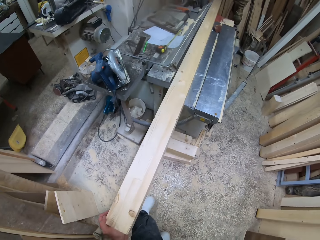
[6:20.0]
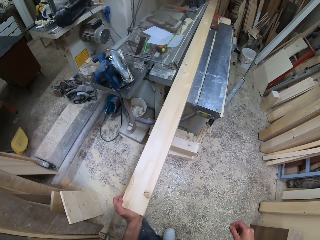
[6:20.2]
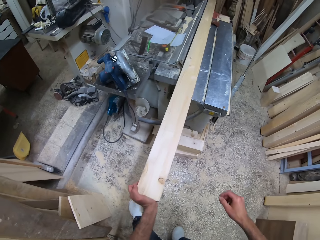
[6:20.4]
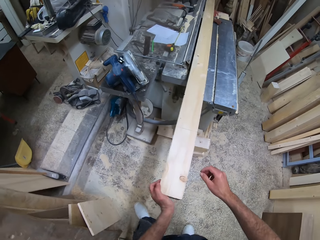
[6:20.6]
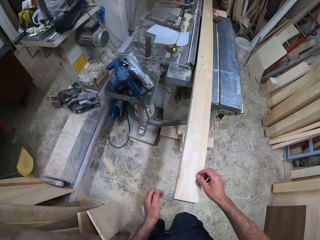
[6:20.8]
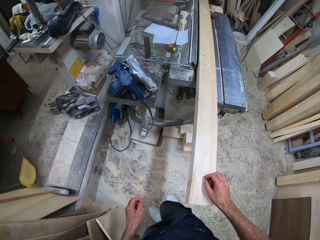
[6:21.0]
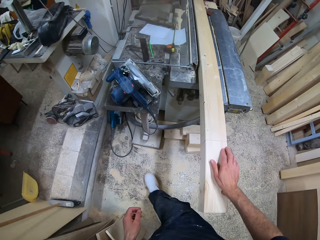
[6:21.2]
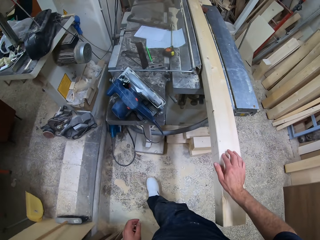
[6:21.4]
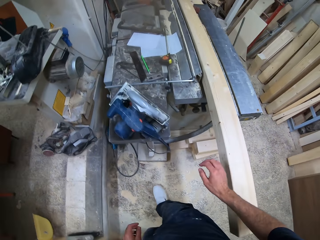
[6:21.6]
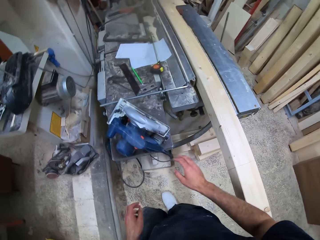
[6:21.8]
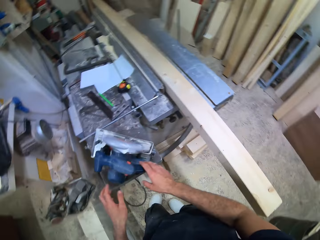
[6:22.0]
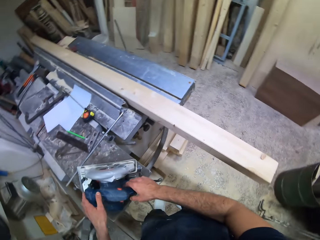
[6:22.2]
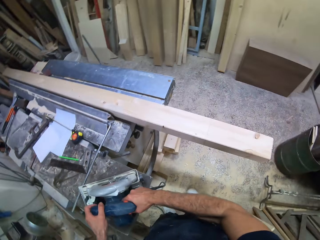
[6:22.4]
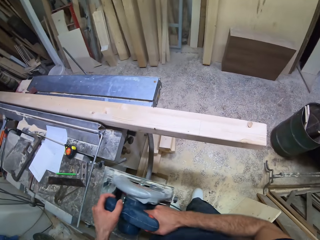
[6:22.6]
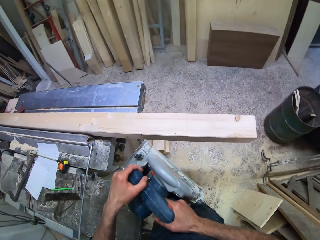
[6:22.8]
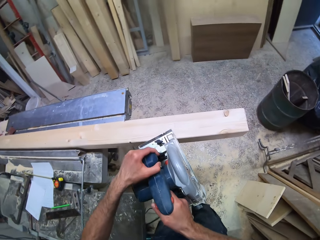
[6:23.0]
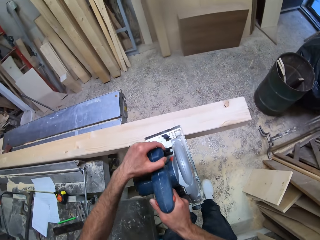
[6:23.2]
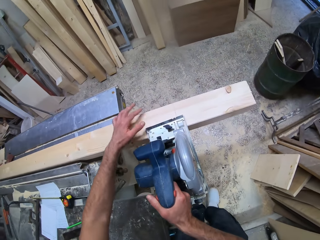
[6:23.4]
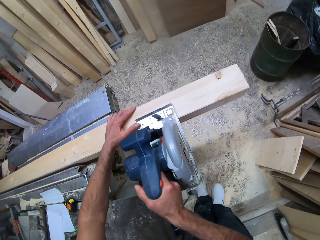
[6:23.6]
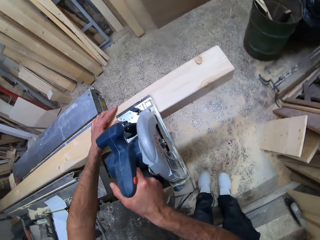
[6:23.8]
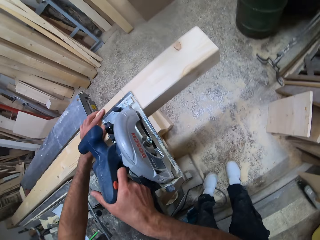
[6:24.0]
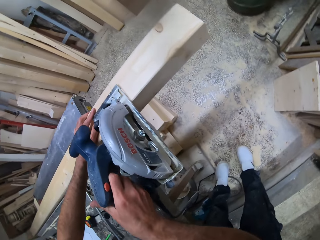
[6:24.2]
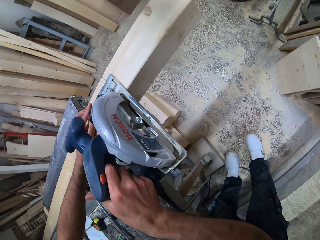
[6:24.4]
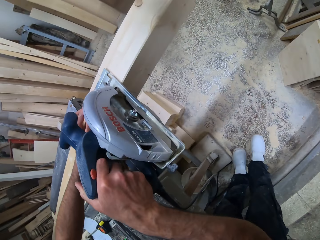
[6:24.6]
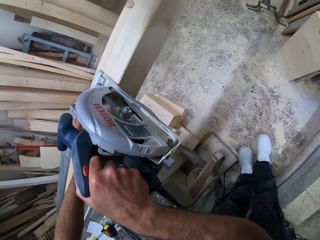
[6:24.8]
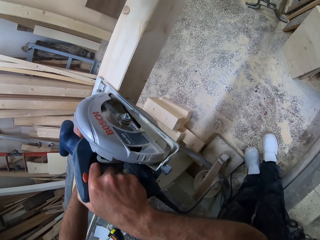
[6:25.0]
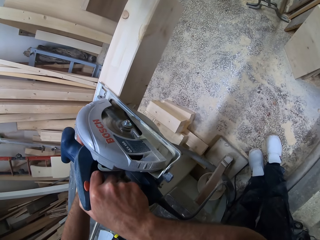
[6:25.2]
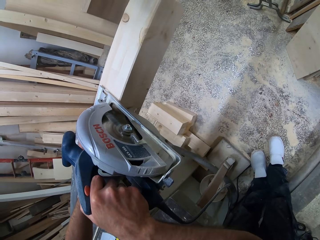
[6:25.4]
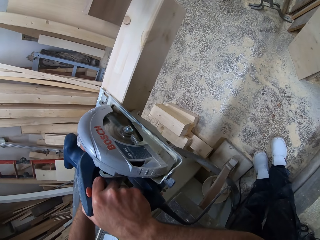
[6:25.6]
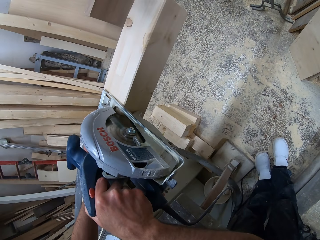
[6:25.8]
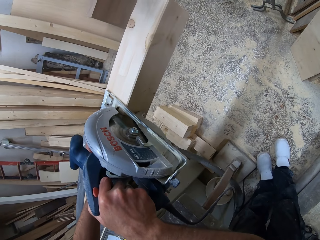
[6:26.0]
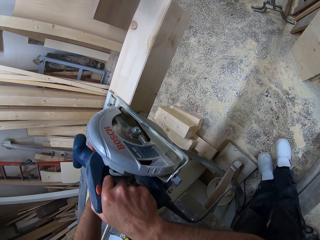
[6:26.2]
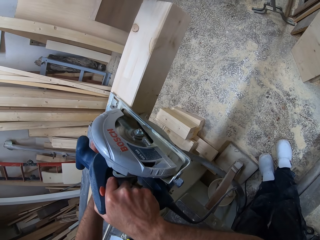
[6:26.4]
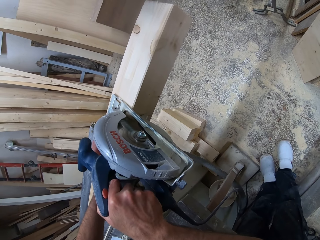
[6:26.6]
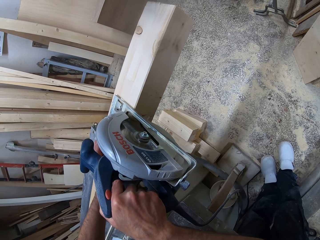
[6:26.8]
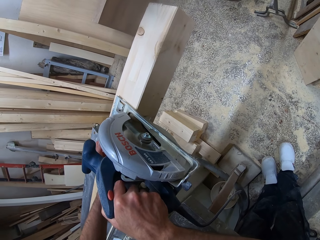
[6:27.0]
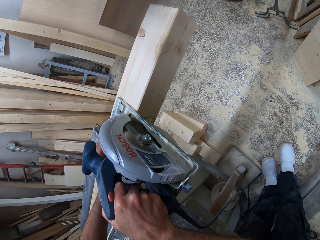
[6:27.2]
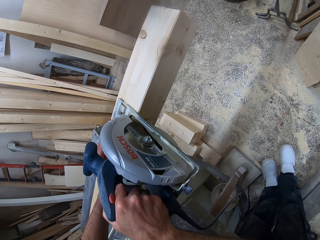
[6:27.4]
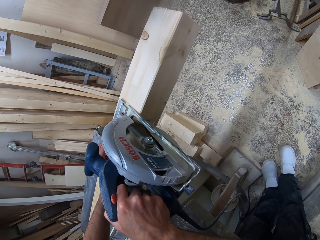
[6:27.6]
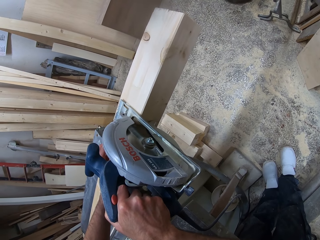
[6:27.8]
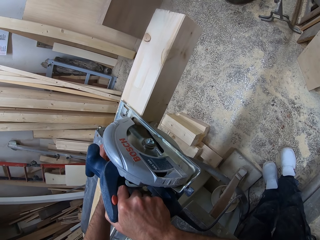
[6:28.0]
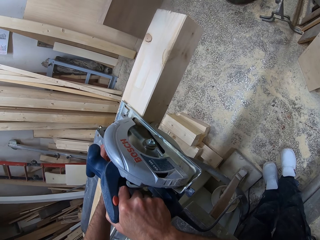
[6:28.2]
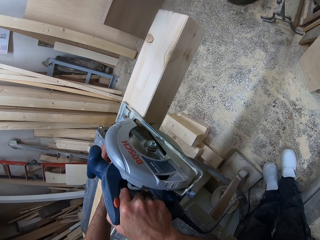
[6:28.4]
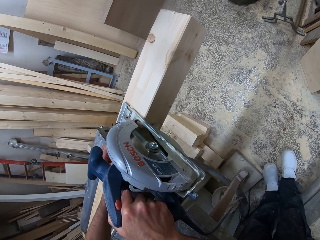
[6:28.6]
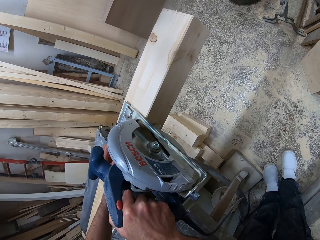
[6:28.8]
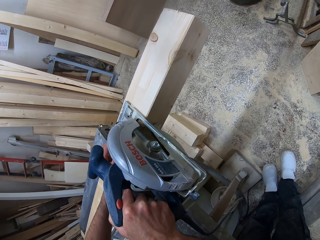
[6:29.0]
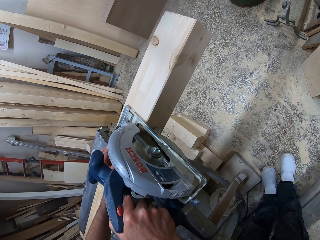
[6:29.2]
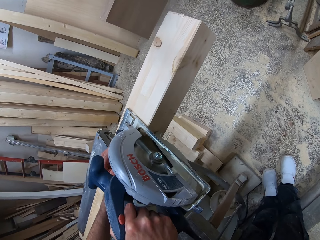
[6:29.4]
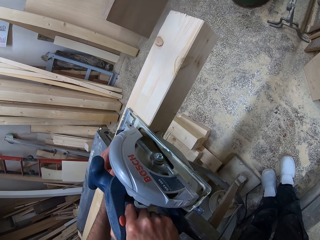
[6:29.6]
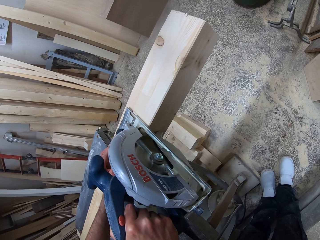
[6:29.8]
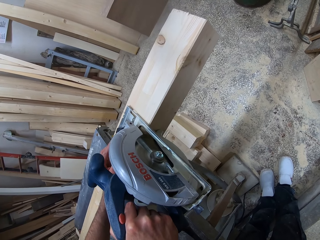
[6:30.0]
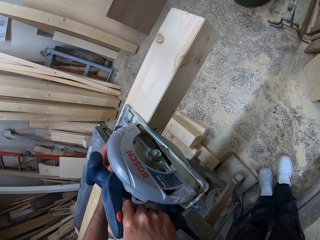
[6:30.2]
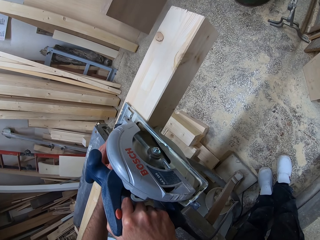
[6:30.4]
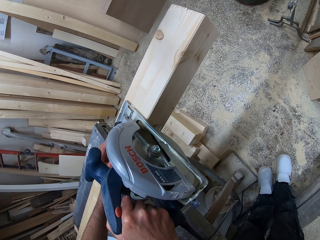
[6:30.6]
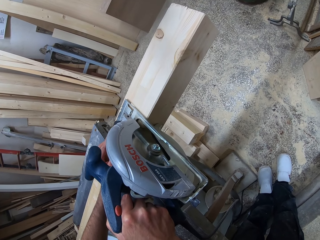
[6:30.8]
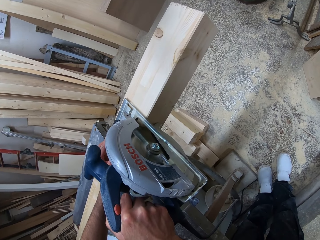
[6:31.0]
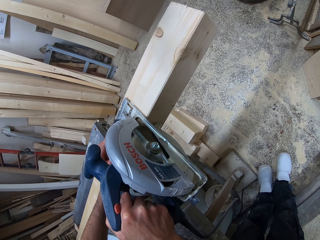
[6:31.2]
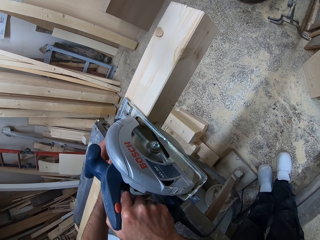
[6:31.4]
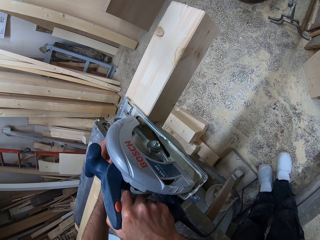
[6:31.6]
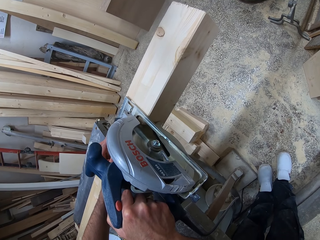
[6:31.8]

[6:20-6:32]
The camera wearer pushes the piece of wood on the wood cutting machine. They pick a circular saw from the wood cutting machine. They place the circular saw on the piece of wood. They saw the piece of wood with the circular saw.

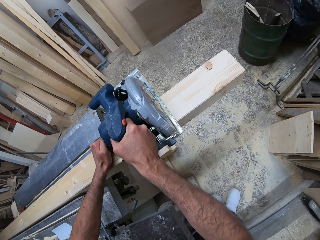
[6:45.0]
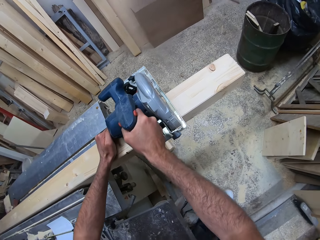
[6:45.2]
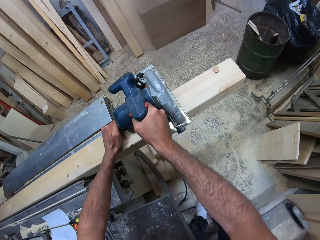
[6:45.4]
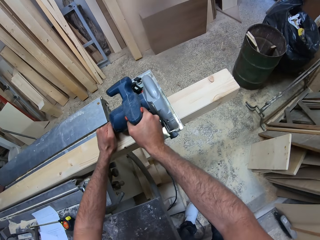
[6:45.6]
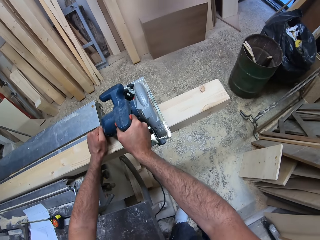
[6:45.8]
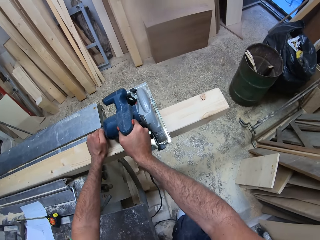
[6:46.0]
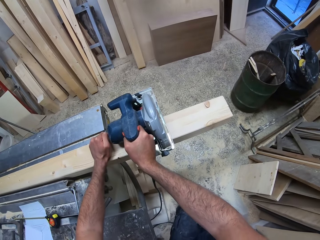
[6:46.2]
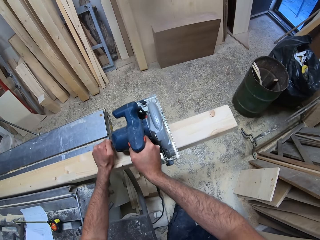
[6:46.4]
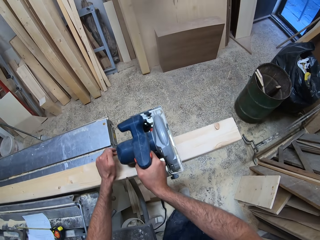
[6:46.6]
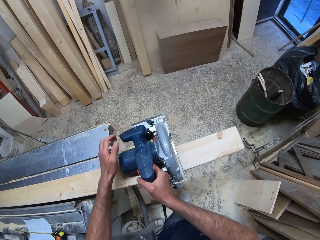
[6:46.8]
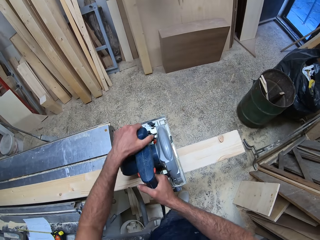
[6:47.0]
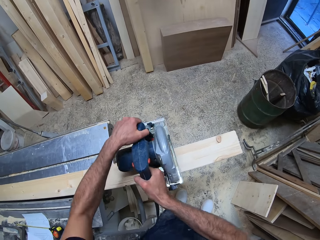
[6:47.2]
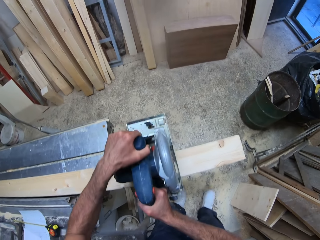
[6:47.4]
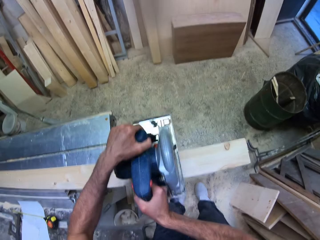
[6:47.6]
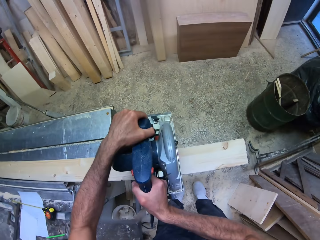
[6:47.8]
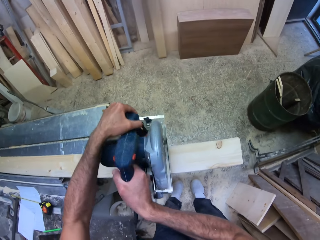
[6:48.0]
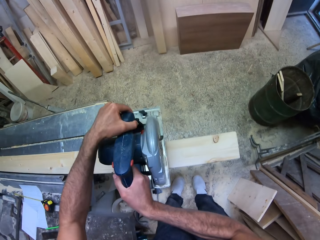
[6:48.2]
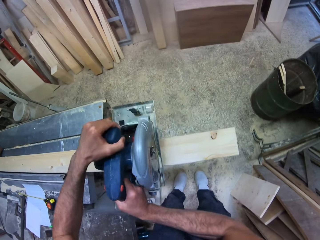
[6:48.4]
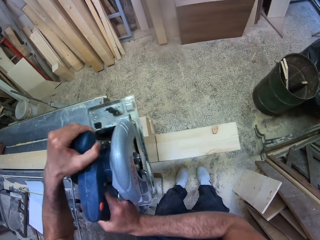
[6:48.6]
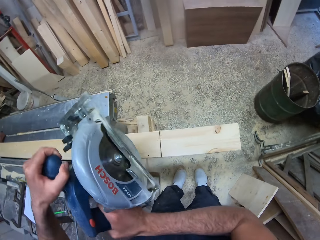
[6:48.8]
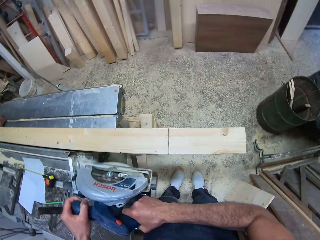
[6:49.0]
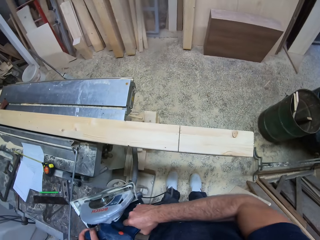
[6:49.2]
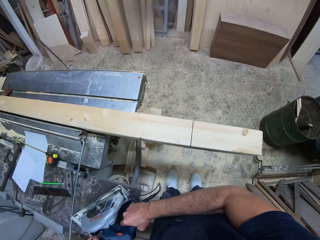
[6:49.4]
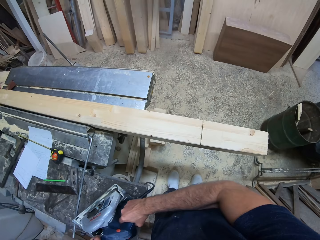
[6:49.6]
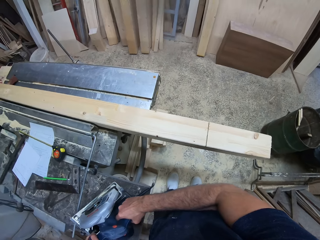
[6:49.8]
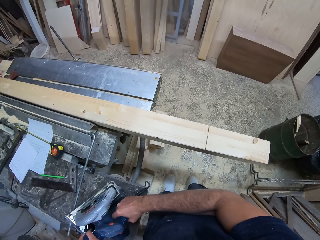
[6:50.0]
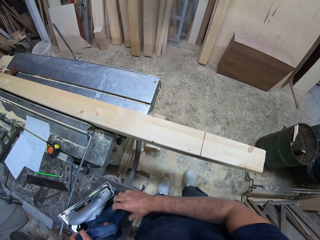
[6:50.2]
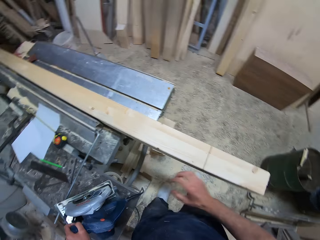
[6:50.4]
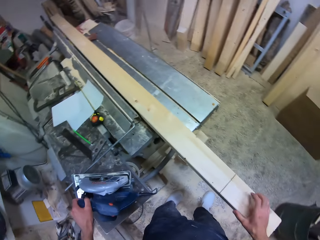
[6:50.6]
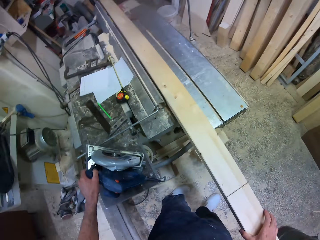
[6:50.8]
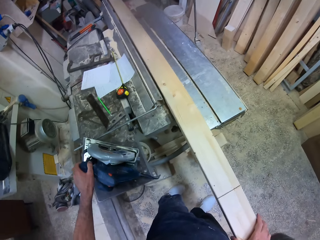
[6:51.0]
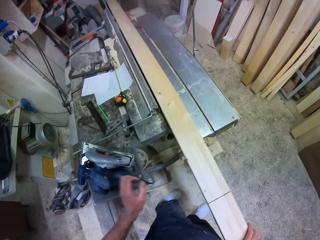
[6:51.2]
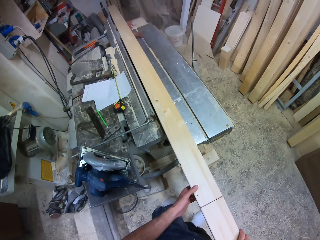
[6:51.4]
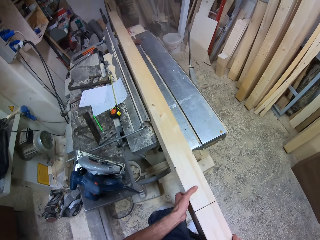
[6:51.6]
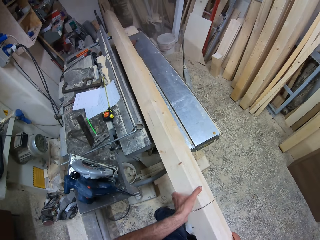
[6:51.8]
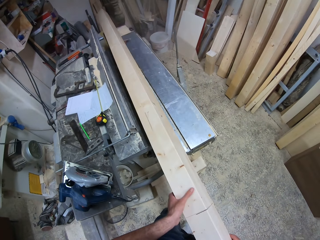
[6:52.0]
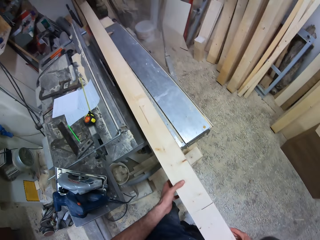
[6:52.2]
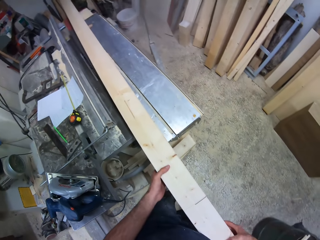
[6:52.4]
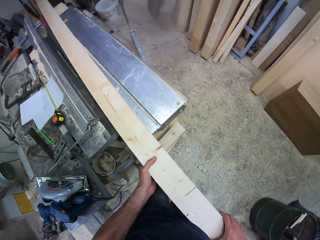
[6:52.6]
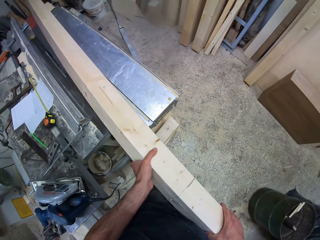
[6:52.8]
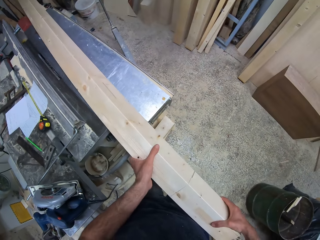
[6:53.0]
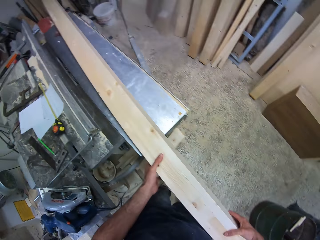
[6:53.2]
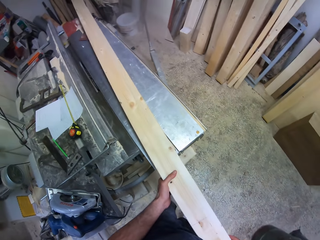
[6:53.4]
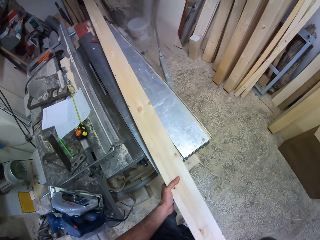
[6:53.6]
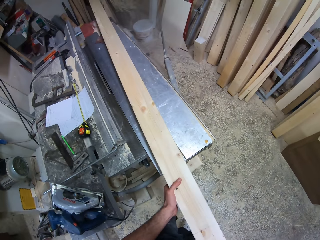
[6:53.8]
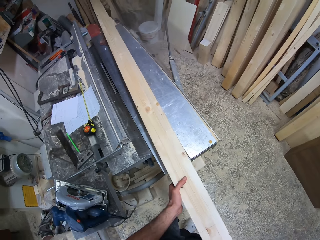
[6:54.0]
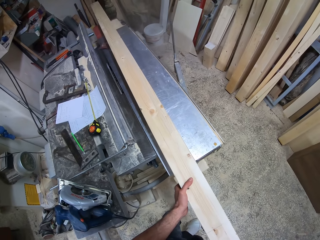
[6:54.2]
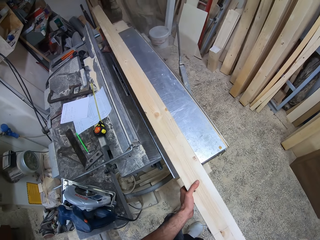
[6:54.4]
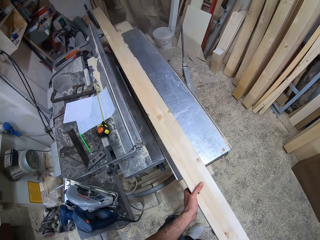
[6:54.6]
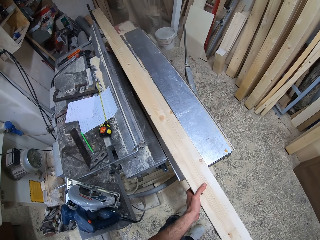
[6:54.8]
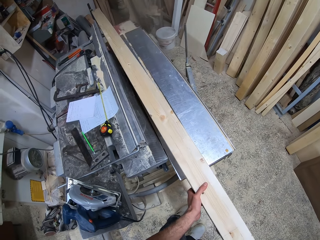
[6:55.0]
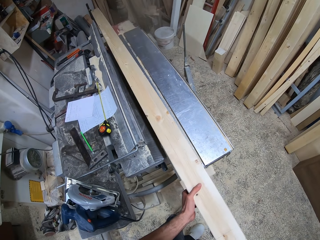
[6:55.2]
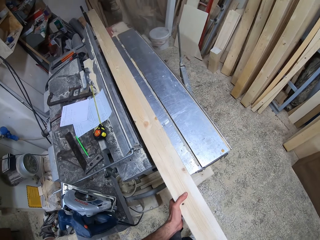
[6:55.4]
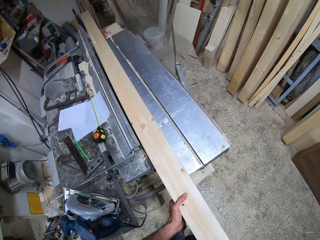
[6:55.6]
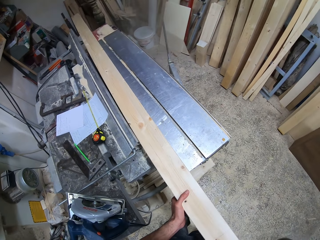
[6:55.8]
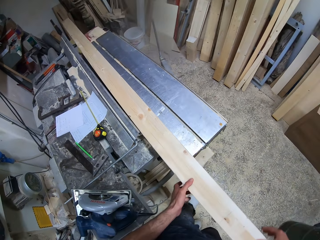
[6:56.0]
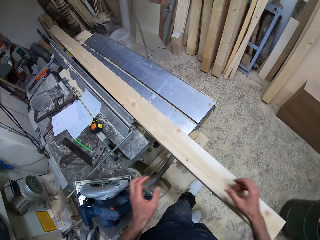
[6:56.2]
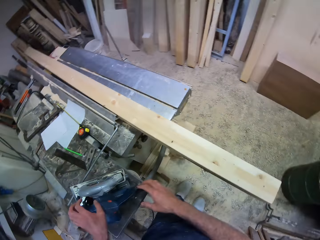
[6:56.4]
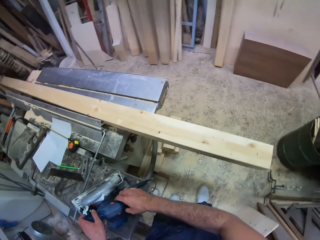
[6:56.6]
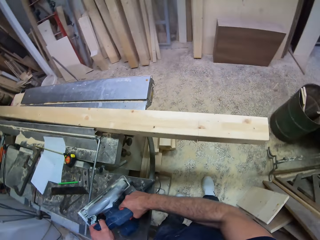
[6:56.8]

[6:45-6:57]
The camera wearer removes the circular saw from the piece of wood. They drop the circular saw on the wood cutting machine. They turn the timber on the work bench. They adjust the piece of wood on the wood cutting machine.
